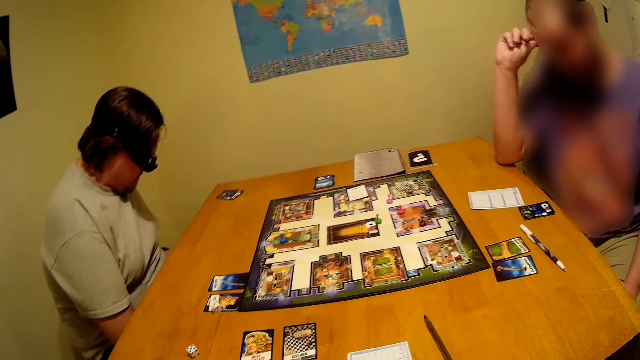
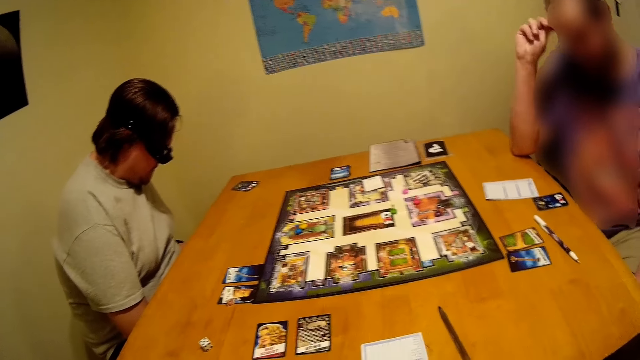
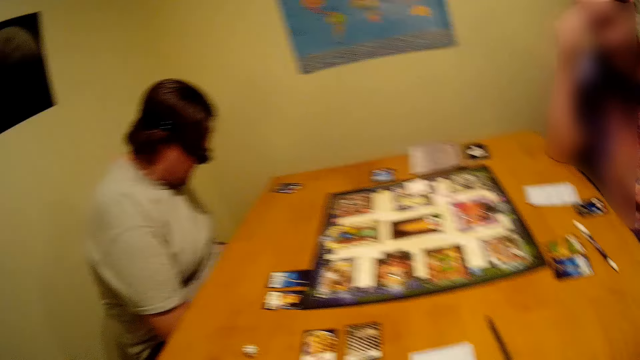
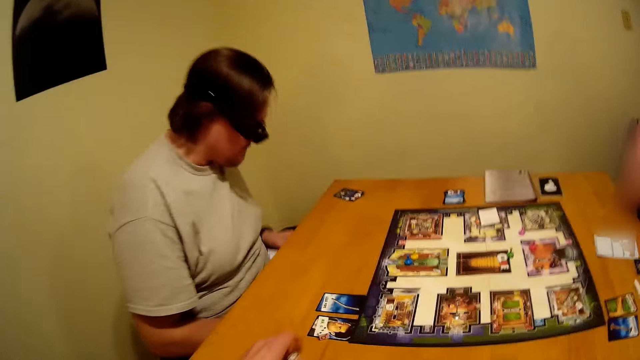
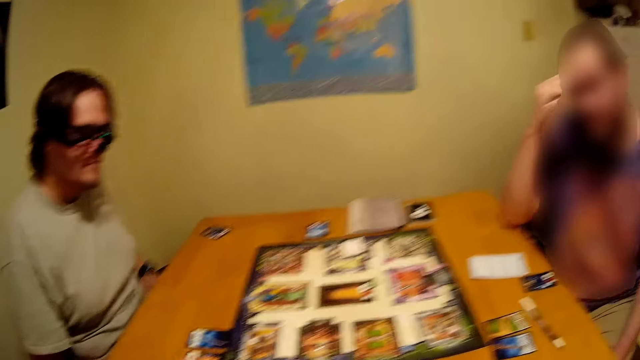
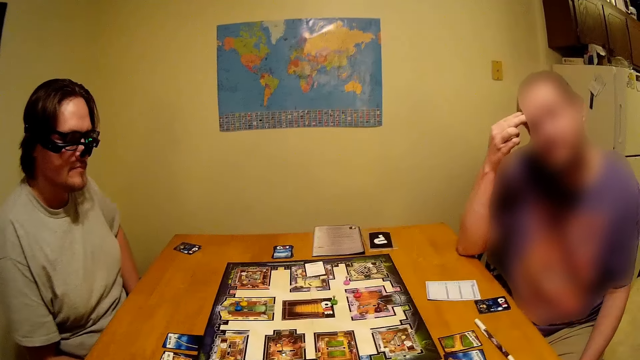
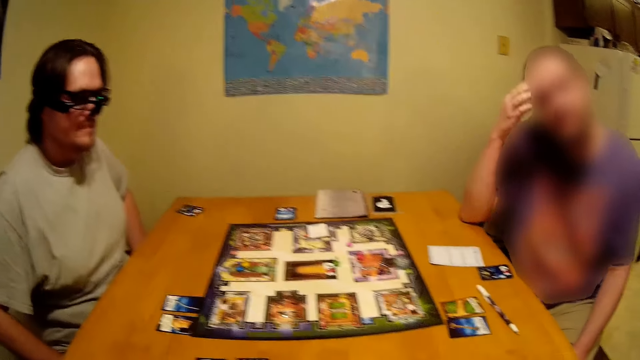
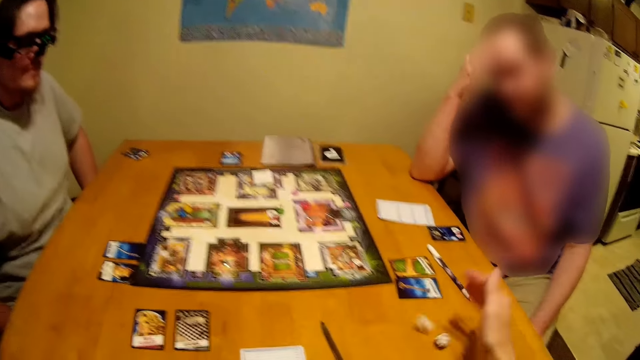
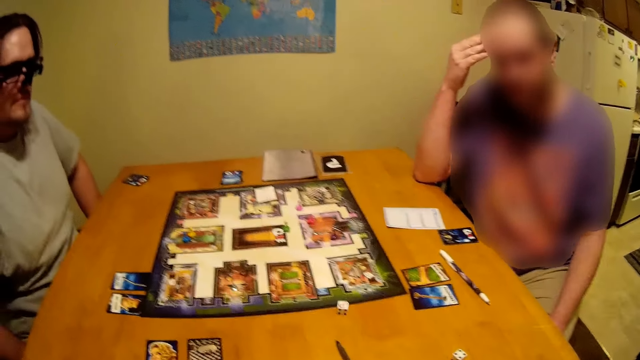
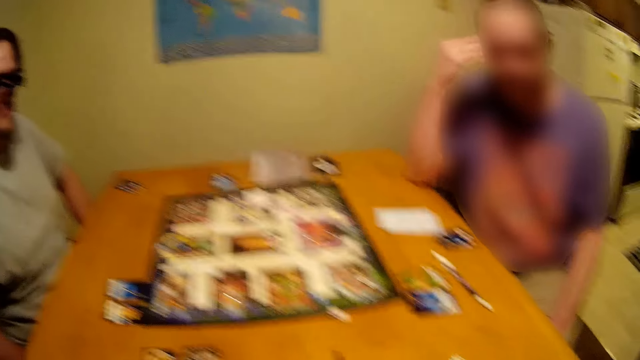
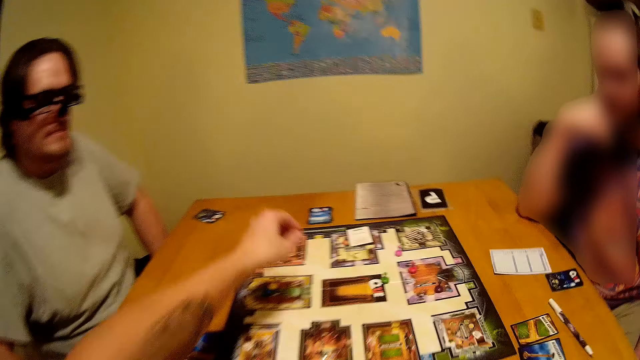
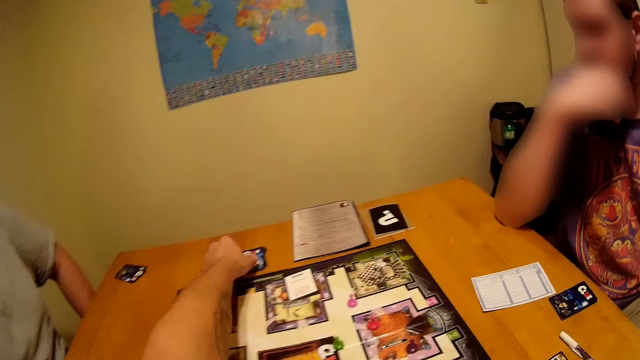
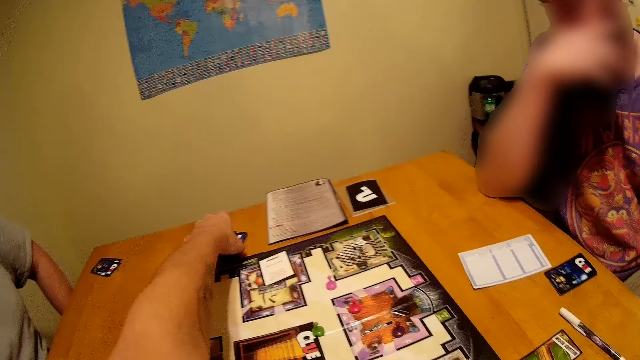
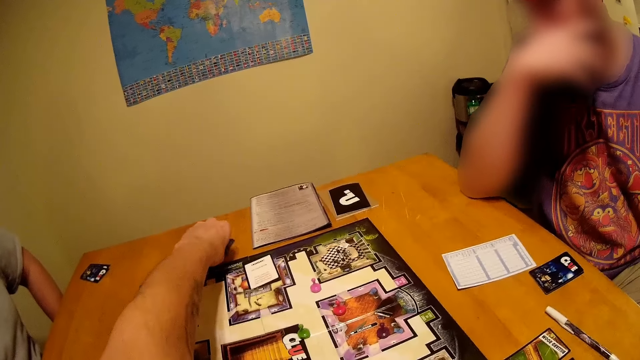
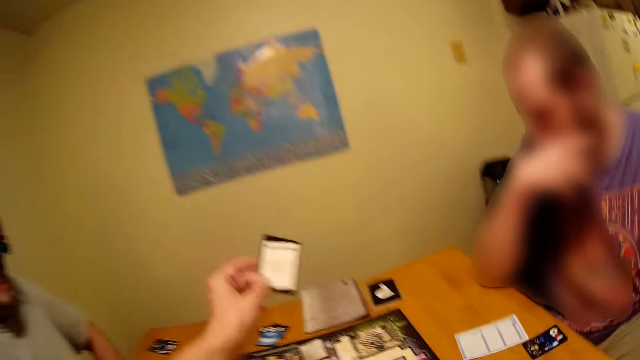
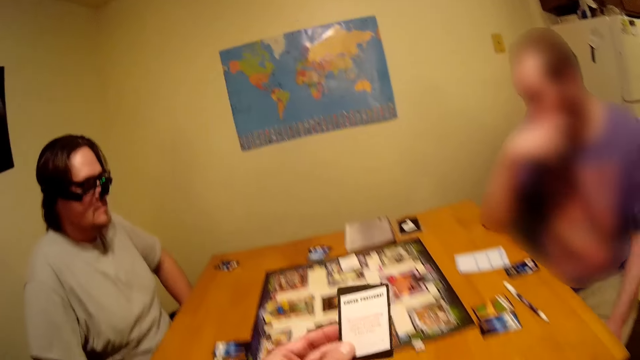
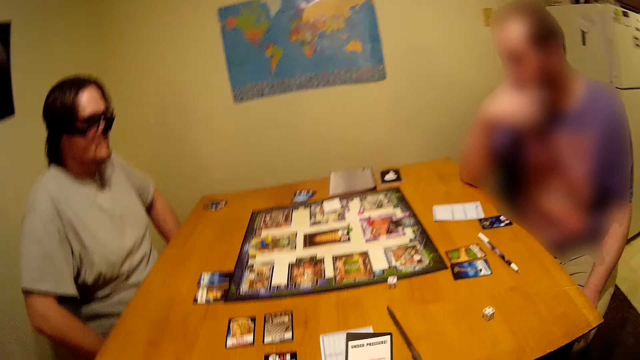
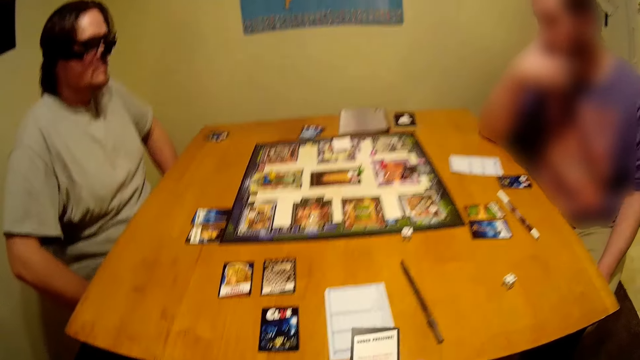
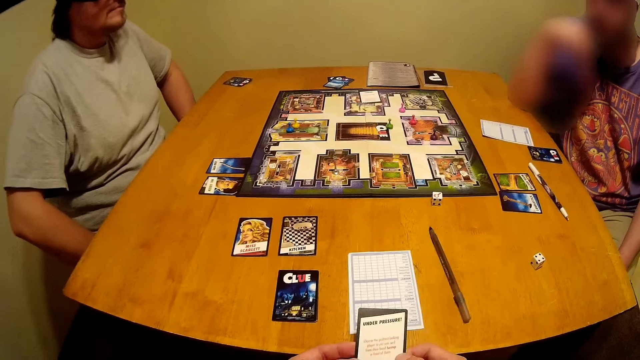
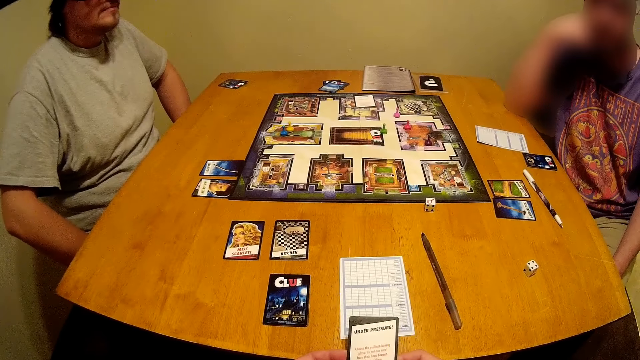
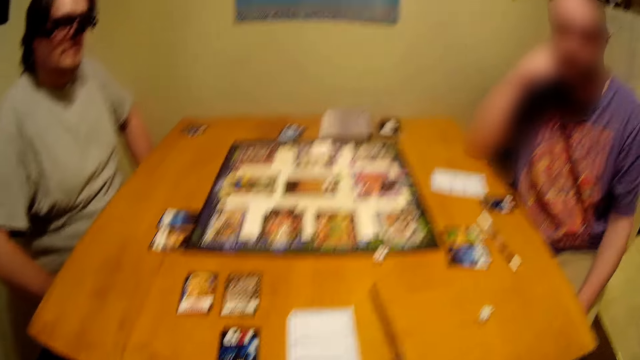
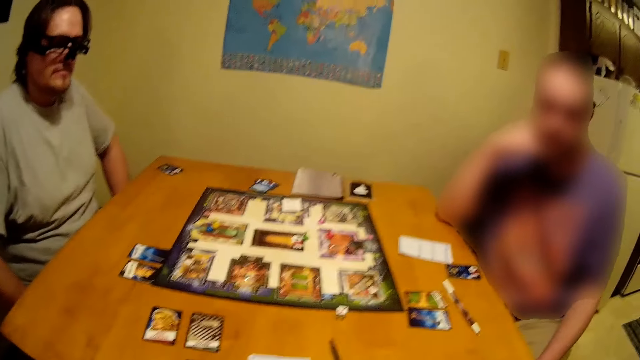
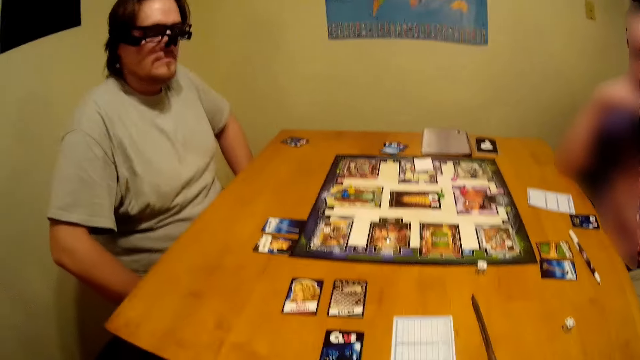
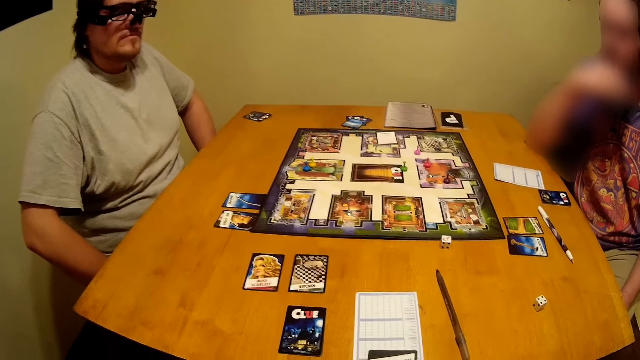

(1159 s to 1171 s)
The camera wearer picks dice on the table. They roll the dice on the table. They pick a card on the table.

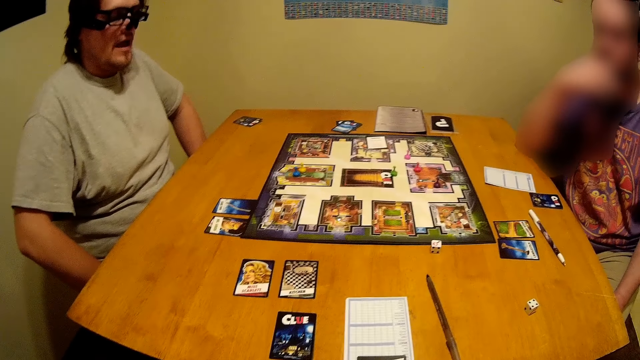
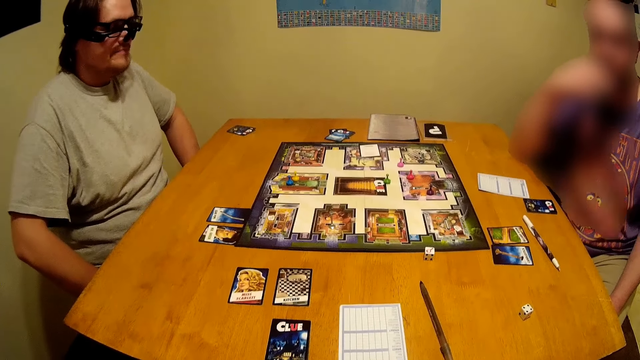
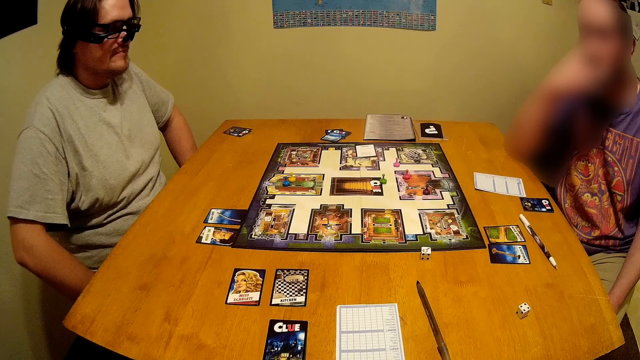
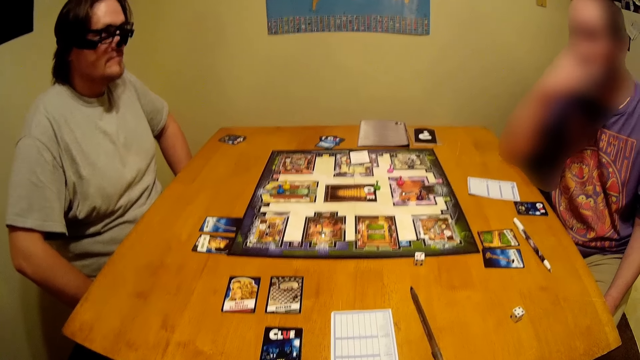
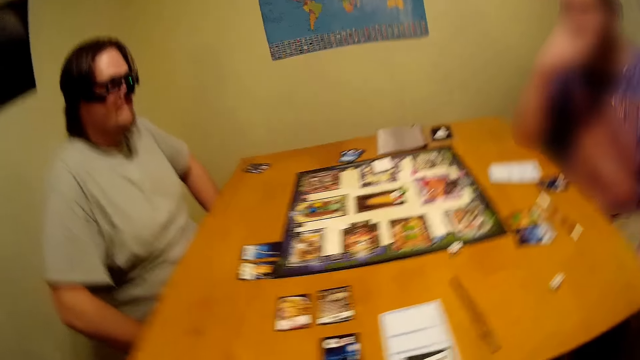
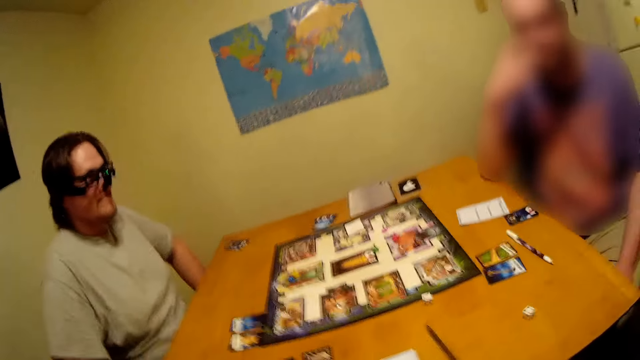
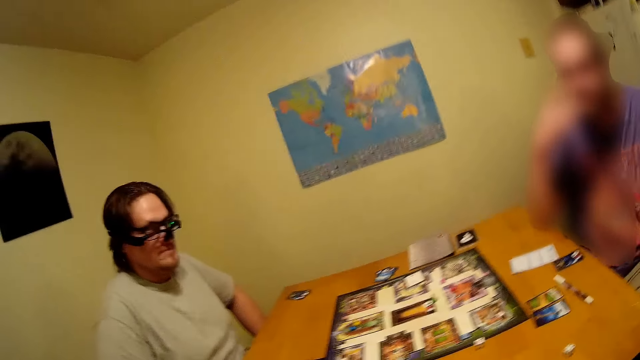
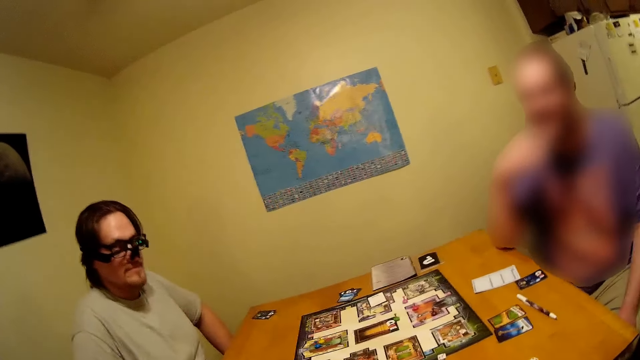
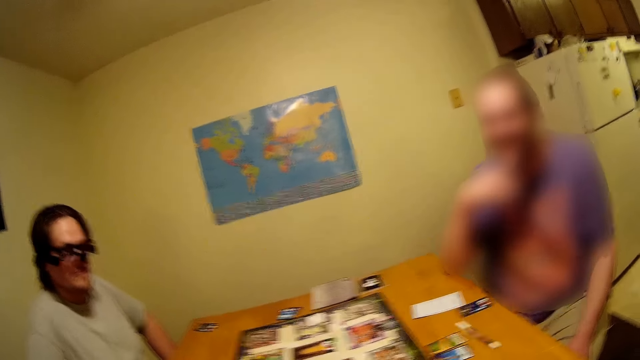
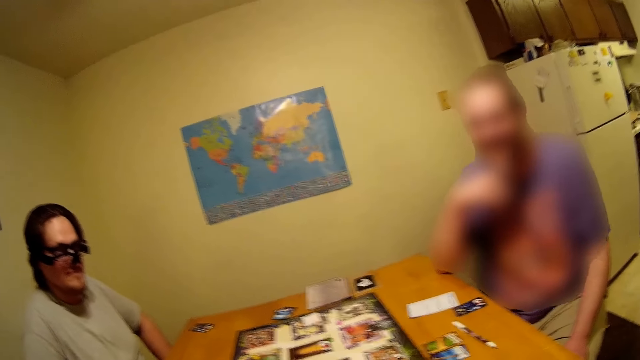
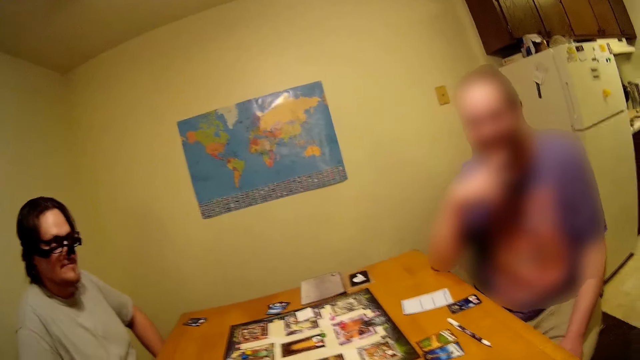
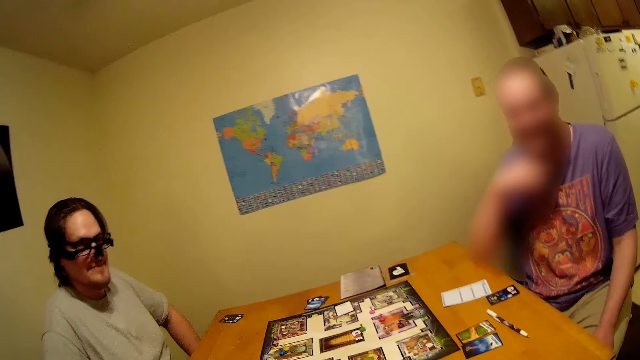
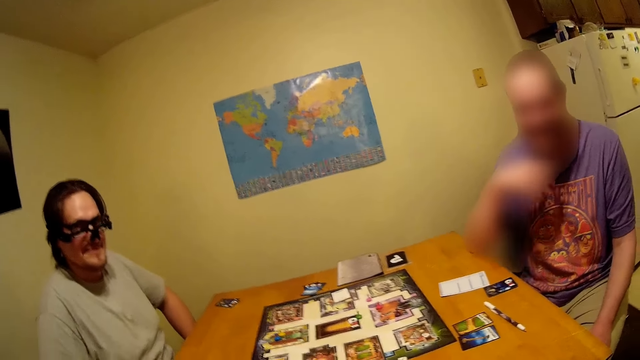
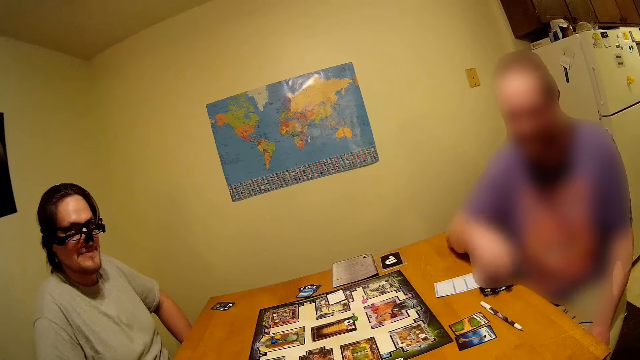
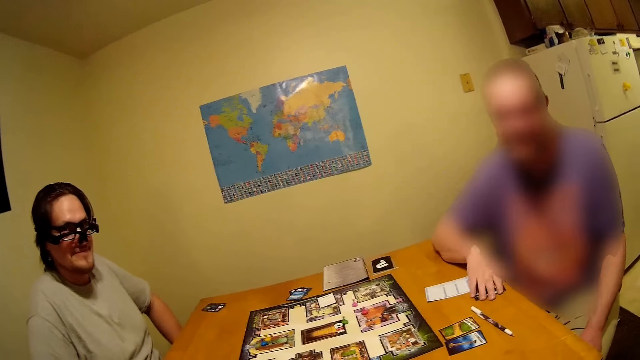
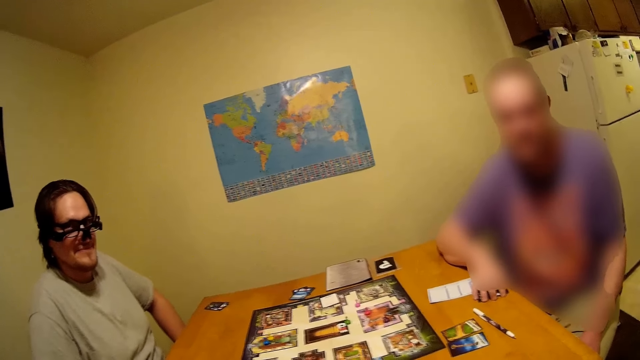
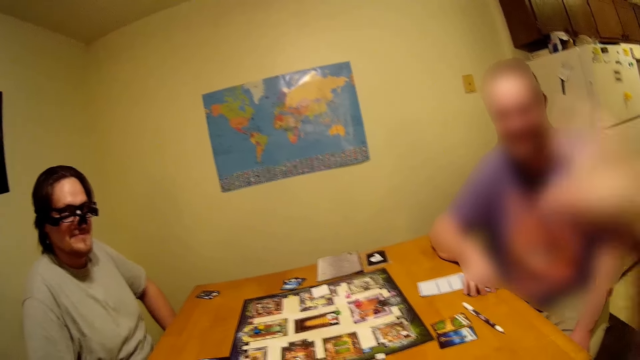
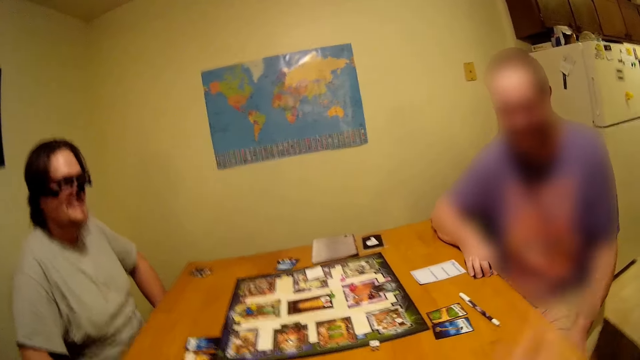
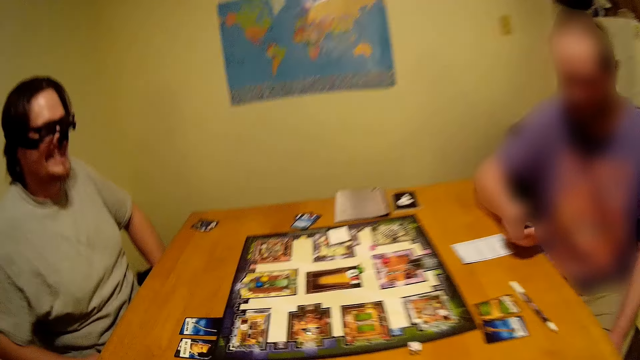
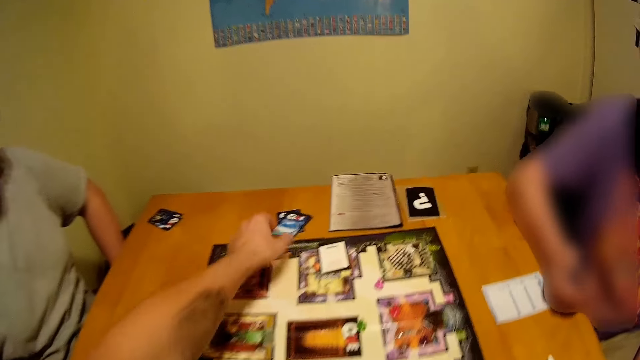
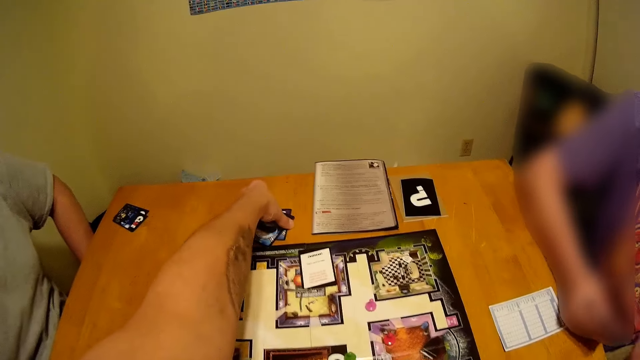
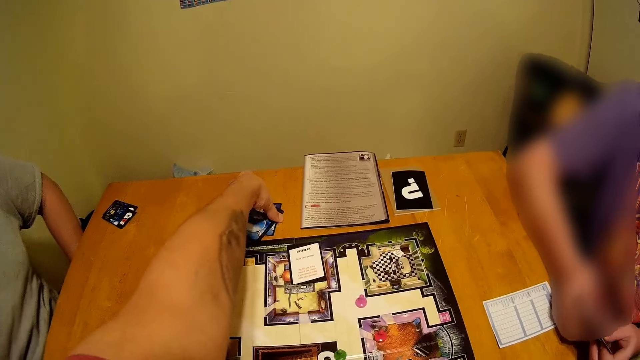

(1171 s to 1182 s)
A person picks a card on the table.
